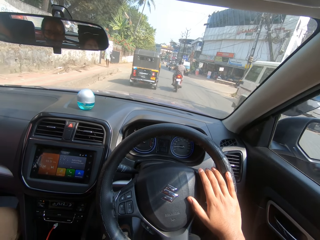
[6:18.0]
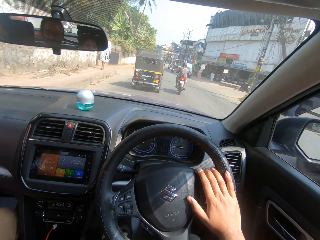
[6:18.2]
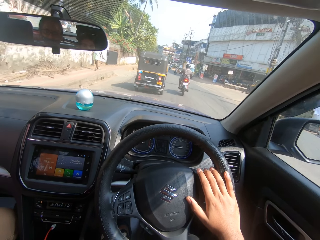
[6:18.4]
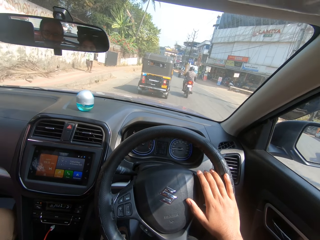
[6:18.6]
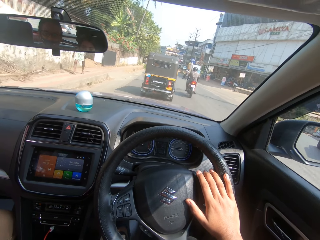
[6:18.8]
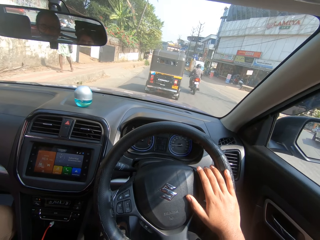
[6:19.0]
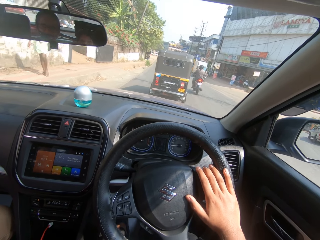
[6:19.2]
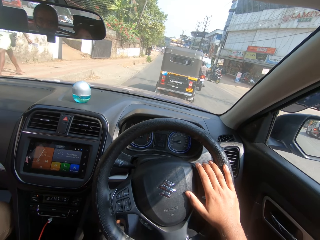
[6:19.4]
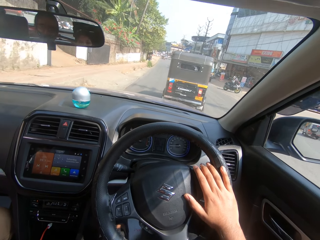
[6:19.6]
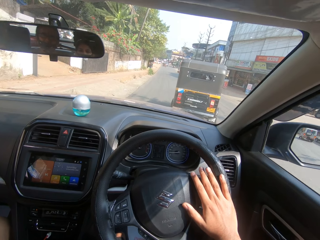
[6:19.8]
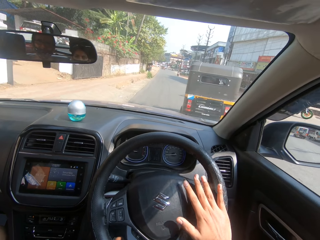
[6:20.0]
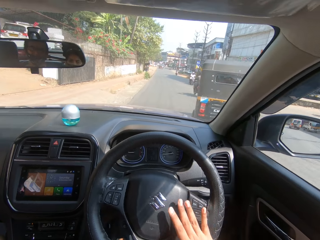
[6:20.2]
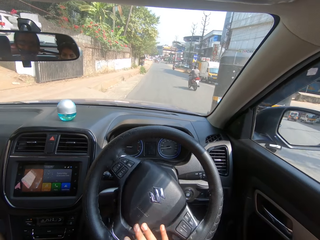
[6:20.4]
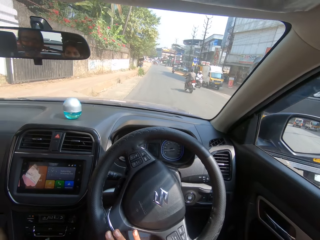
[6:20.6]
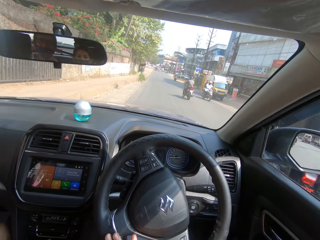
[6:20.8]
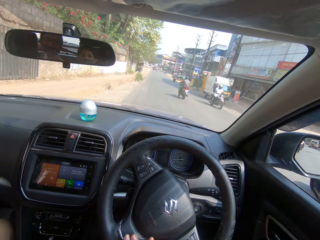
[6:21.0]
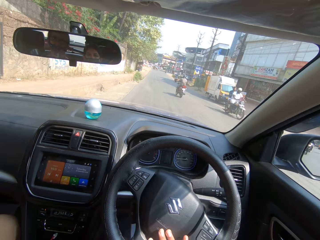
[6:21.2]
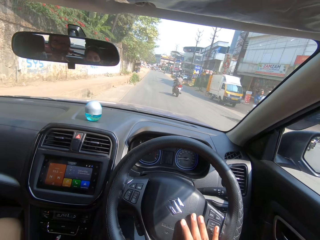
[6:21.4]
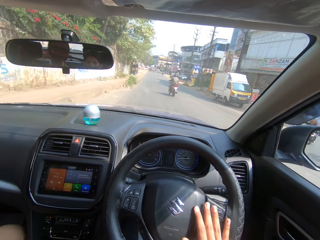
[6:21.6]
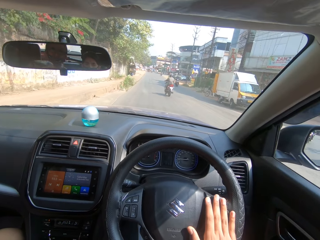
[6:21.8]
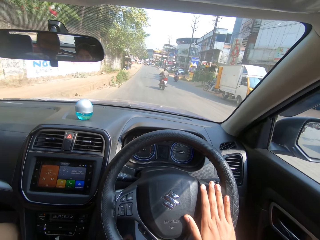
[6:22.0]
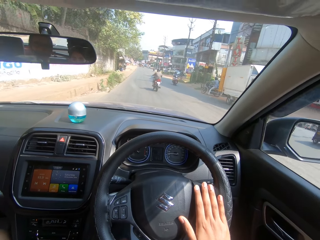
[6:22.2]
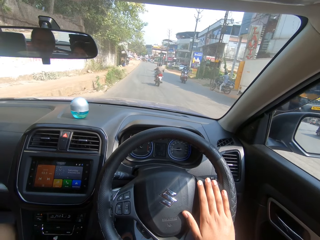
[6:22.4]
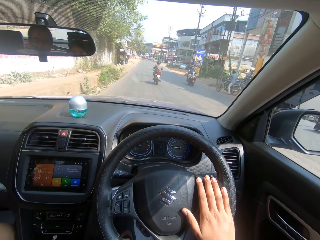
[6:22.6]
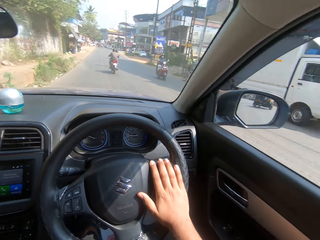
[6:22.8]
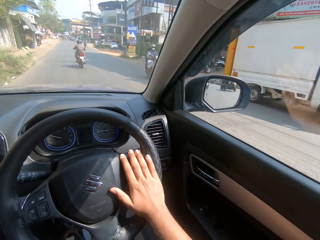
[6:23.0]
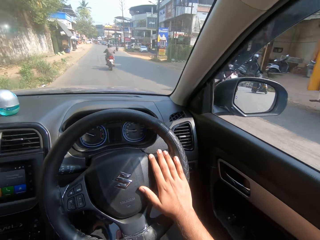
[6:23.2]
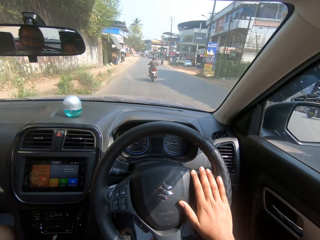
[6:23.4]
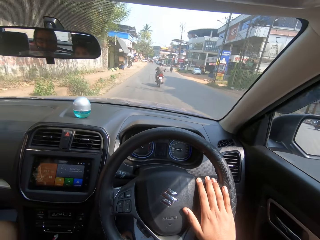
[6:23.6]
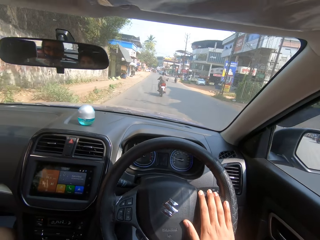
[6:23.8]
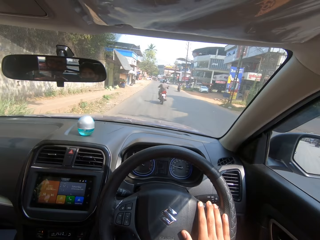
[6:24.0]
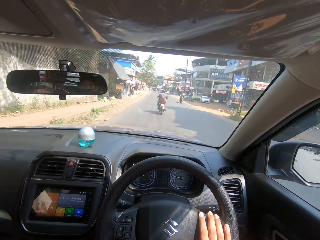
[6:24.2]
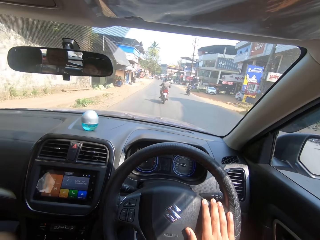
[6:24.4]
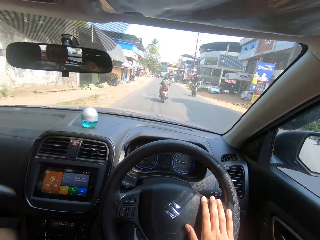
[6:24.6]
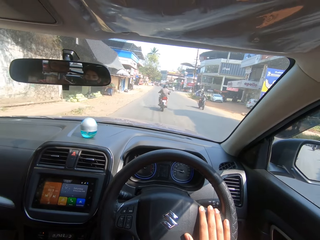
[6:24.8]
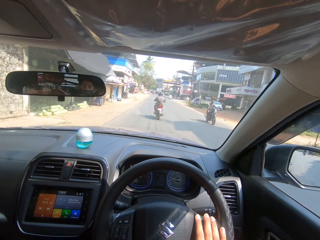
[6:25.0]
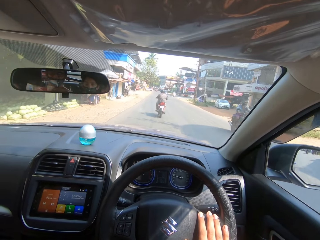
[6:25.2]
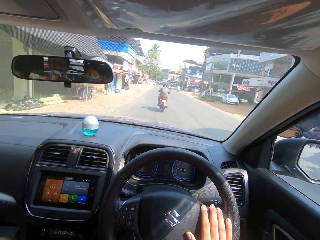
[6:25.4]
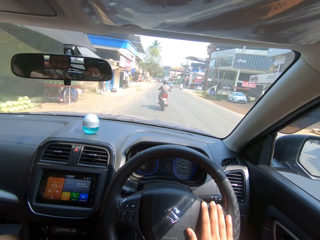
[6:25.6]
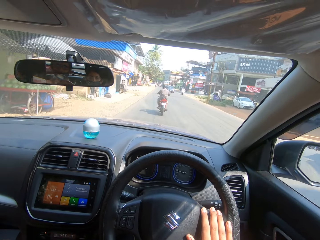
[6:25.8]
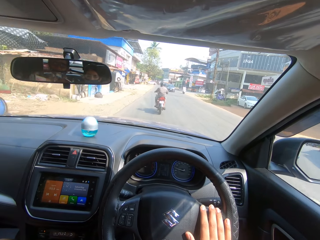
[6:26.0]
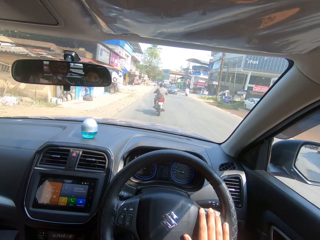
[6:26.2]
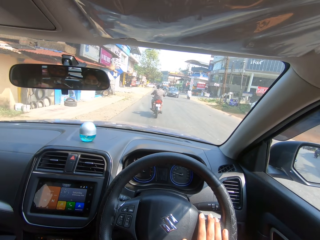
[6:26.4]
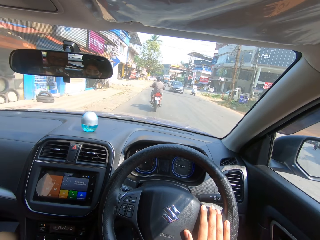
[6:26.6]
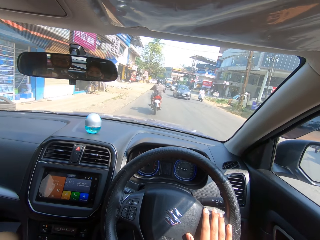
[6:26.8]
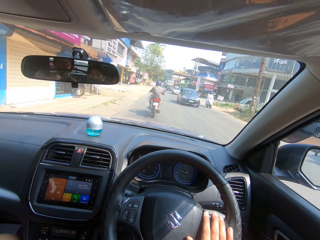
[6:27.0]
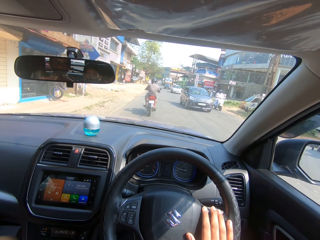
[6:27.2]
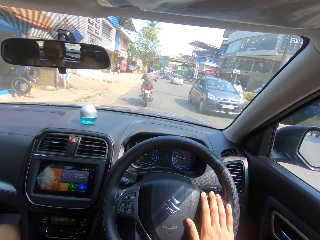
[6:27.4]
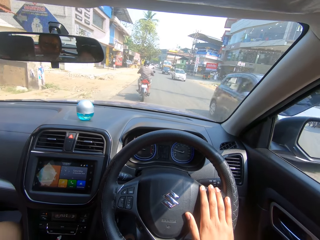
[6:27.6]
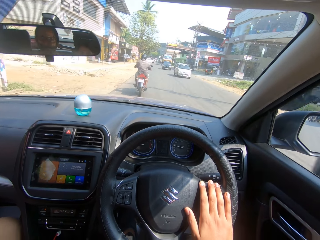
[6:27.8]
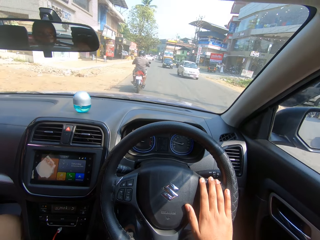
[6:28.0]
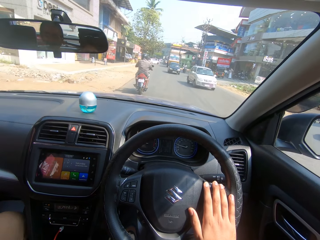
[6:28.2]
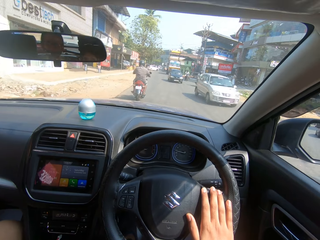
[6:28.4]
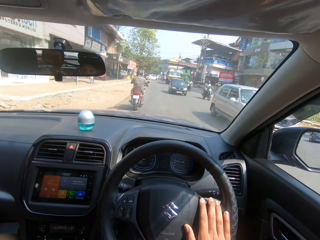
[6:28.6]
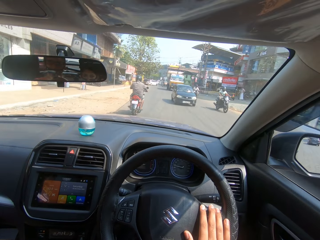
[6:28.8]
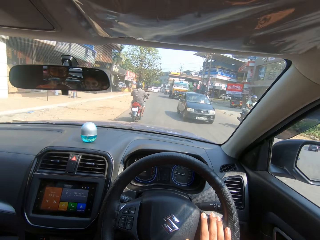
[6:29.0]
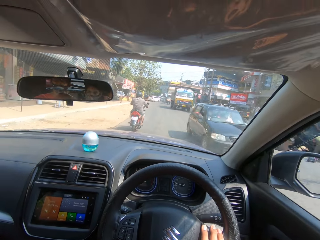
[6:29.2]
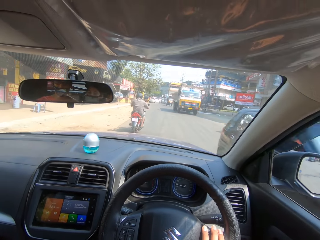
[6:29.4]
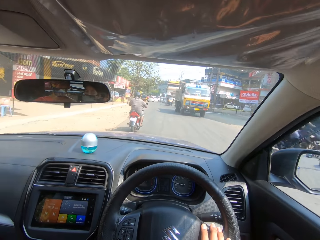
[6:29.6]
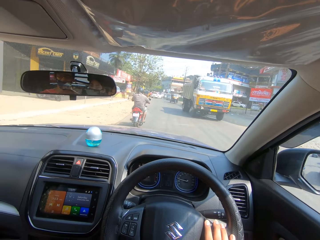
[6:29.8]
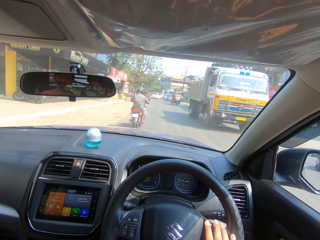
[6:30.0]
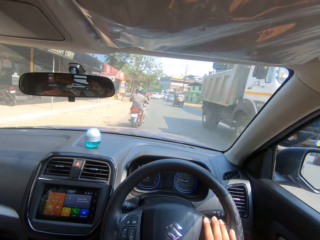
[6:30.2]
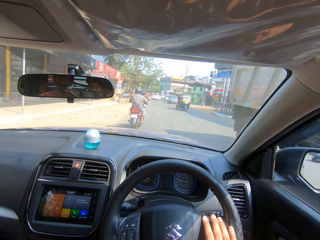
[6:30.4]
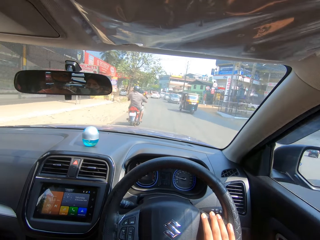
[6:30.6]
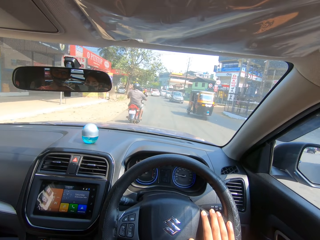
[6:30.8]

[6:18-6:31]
The camera wearer drives forward the car on the road. They turn the steering wheel in the car. They drive forward the car on the road. They turn the steering wheel in the car. They drive forward the car on the road. They look around. They turn the steering wheel in the car. They drive forward the car on the road. They turn the steering wheel in the car. They drive forward the car on the road. They turn the steering wheel in the car. They drive forward the car on the road.

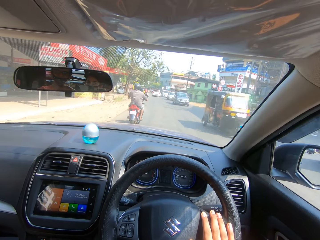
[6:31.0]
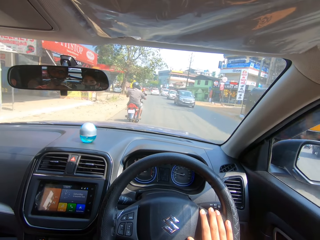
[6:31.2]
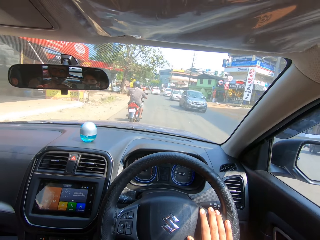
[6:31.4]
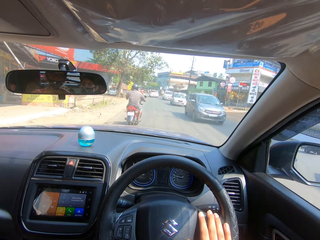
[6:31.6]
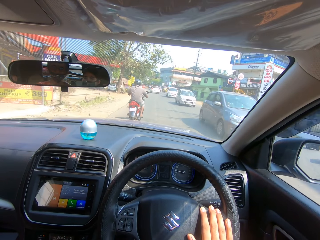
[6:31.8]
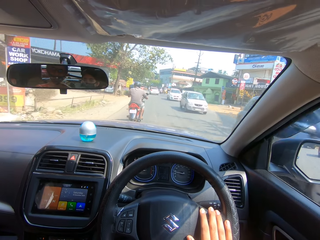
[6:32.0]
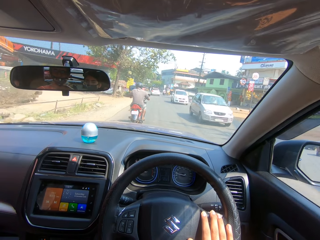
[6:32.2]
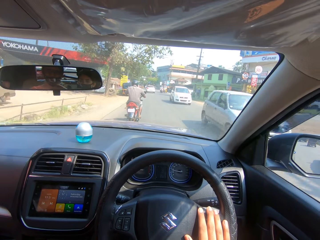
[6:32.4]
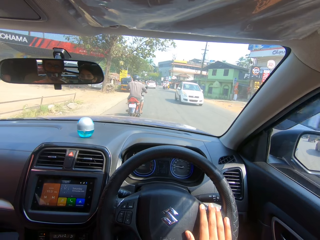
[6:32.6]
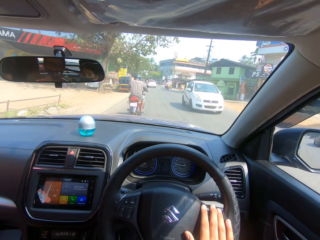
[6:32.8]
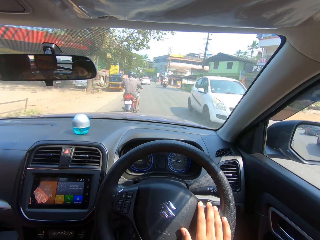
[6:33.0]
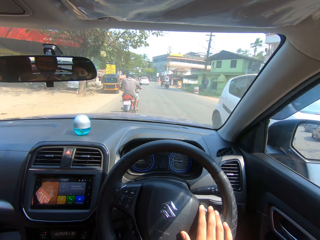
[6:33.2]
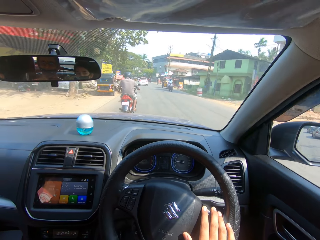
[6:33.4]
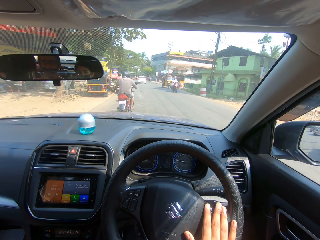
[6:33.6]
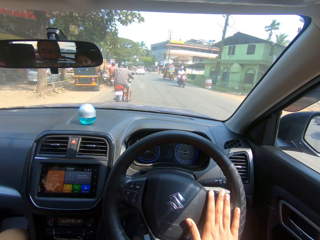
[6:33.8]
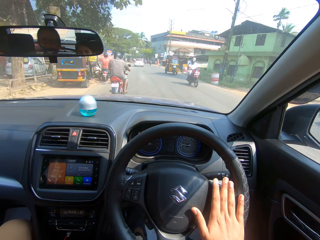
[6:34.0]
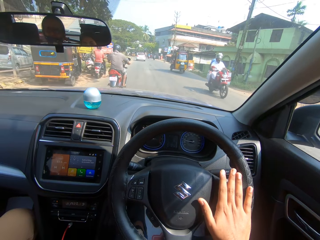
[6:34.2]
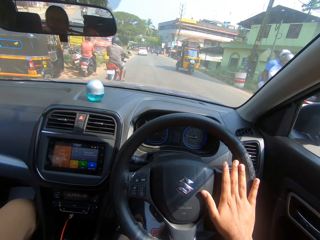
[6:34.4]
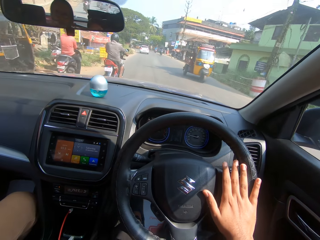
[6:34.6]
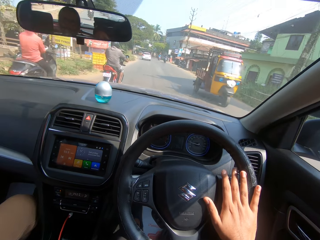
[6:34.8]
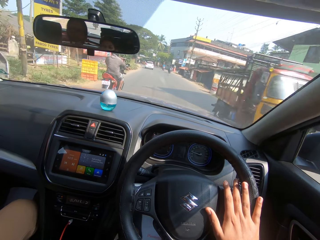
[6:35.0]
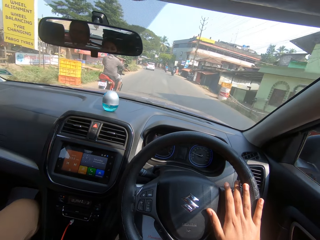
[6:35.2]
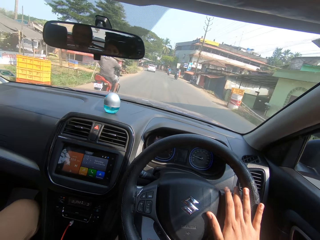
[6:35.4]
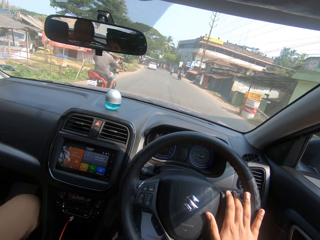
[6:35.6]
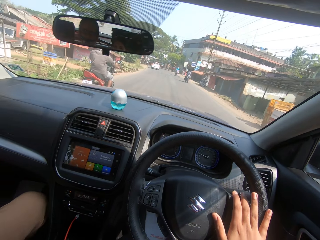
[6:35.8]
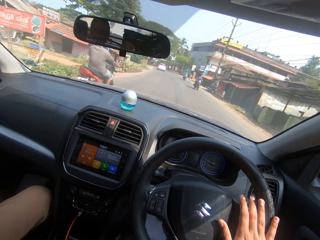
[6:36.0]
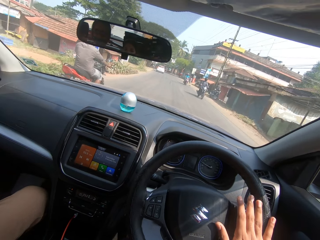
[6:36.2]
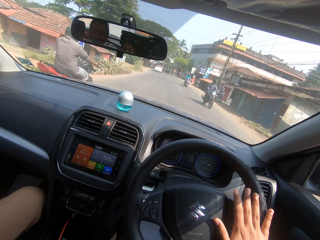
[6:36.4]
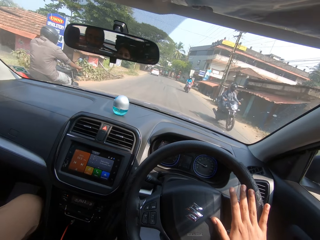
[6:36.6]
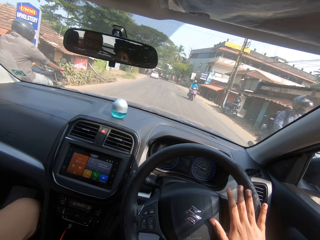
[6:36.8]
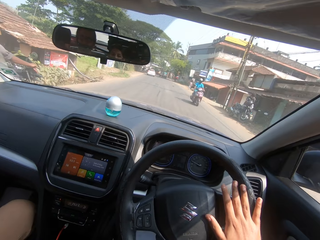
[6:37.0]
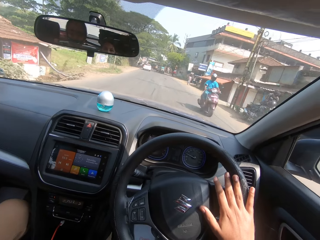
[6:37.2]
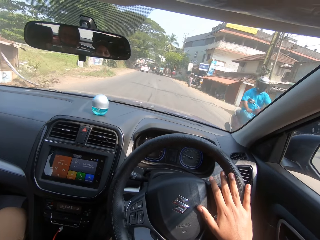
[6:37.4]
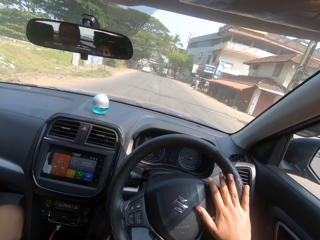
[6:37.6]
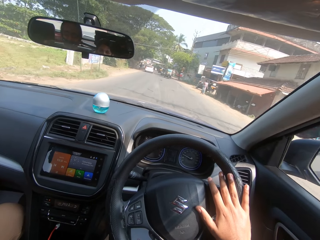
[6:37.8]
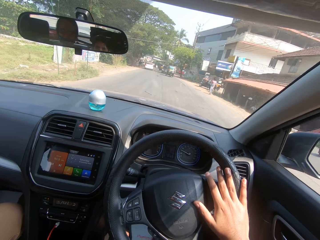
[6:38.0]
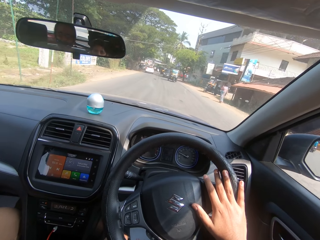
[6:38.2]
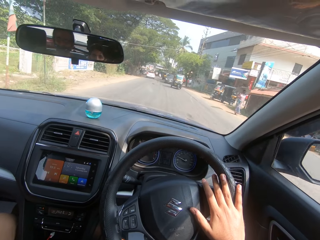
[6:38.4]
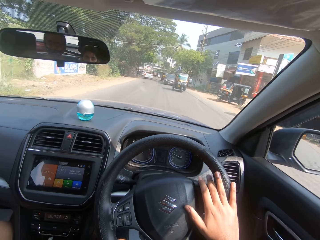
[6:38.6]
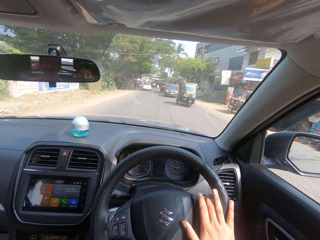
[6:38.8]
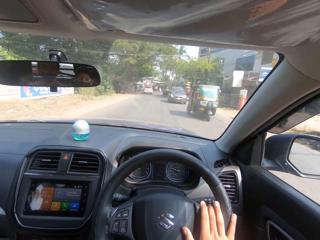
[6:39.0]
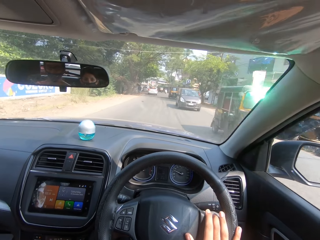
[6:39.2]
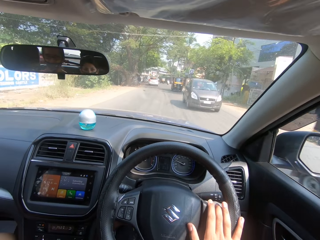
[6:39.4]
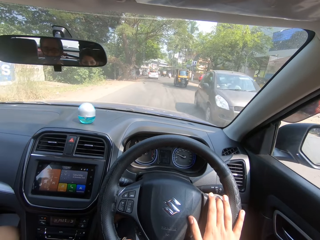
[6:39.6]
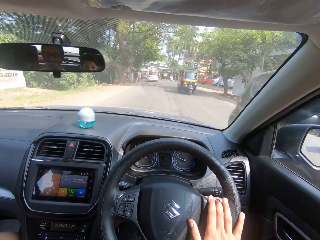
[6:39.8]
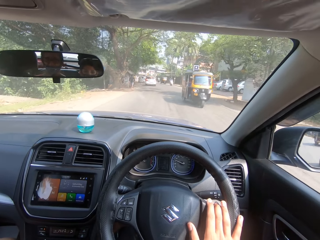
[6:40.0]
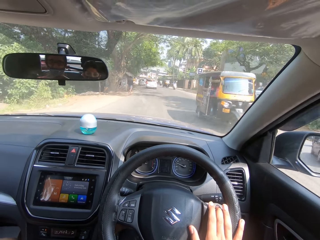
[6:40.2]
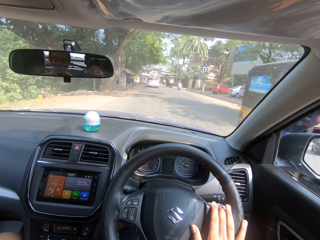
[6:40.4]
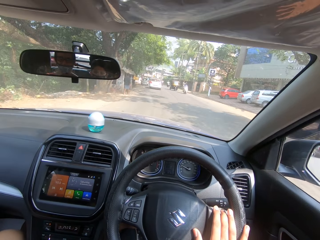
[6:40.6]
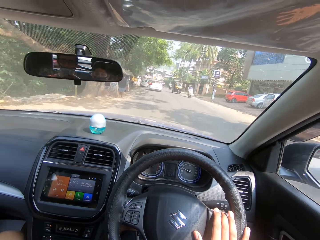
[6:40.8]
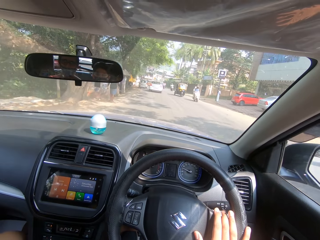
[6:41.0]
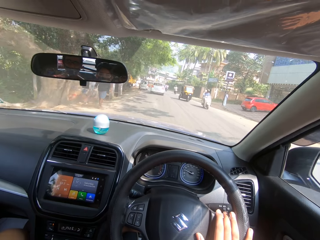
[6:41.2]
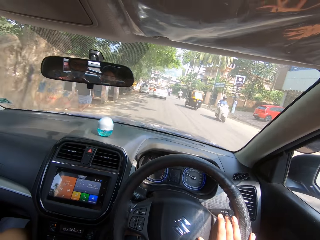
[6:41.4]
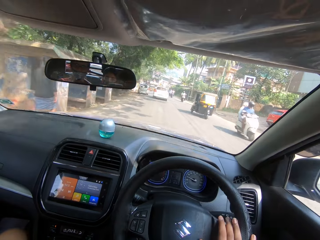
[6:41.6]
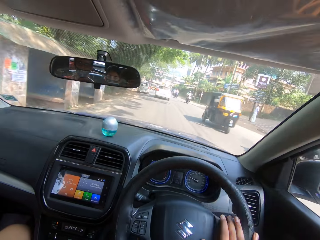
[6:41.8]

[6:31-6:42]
The camera wearer turns the steering wheel in the car. They drive forward the car on the road. They turn the steering wheel in the car. They drive forward the car on the road. They turn the steering wheel in the car. They drive forward the car on the road.
